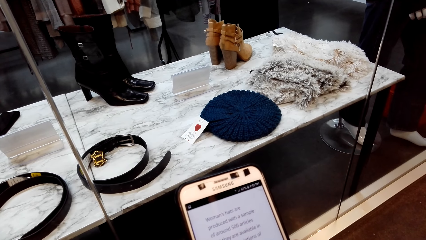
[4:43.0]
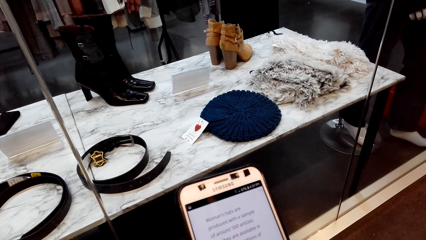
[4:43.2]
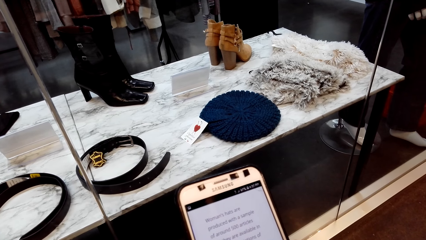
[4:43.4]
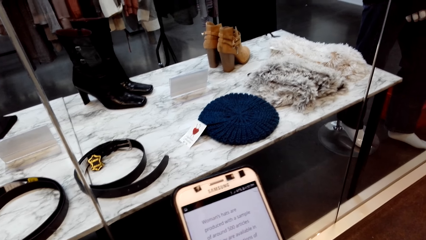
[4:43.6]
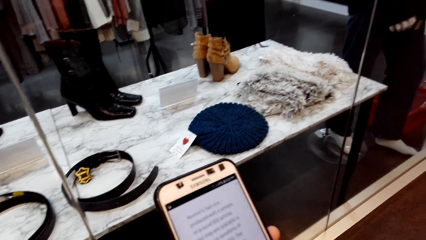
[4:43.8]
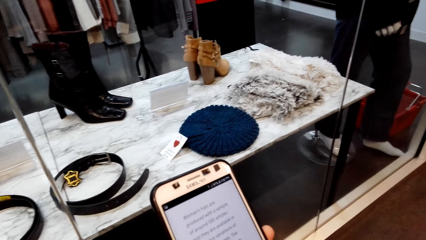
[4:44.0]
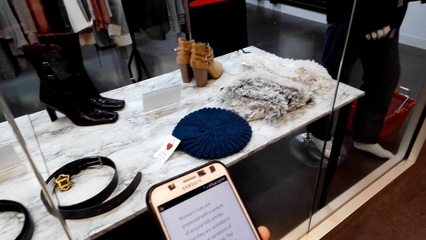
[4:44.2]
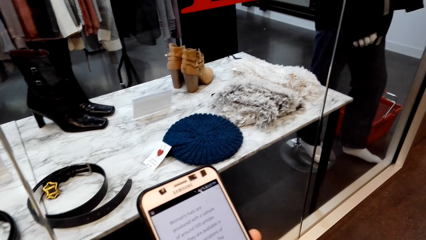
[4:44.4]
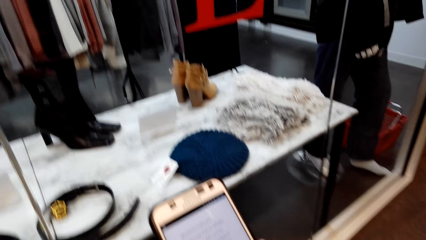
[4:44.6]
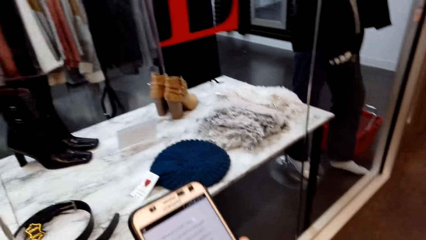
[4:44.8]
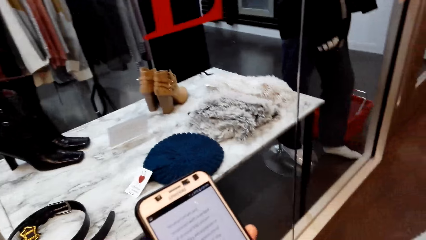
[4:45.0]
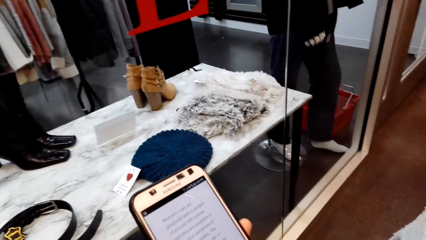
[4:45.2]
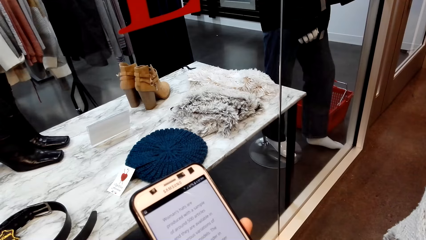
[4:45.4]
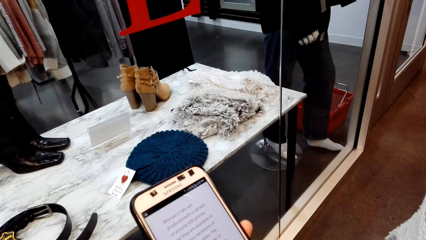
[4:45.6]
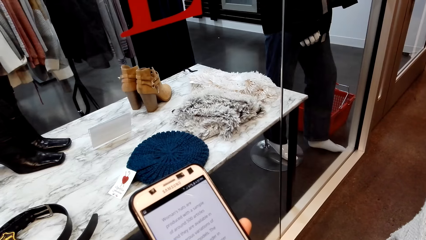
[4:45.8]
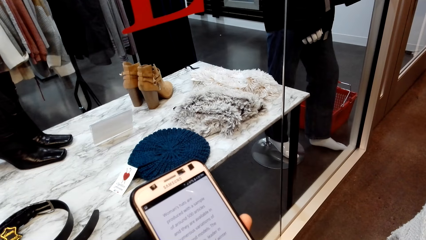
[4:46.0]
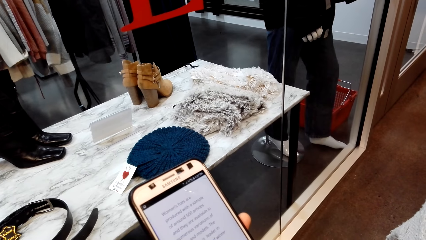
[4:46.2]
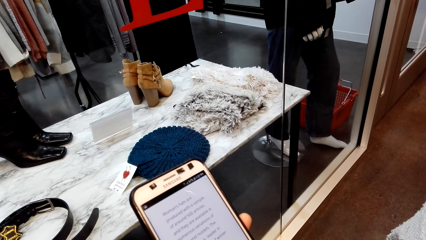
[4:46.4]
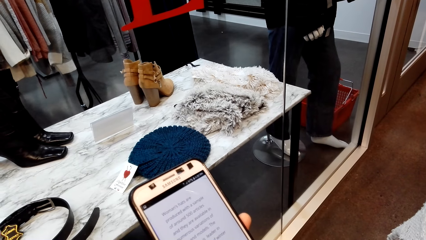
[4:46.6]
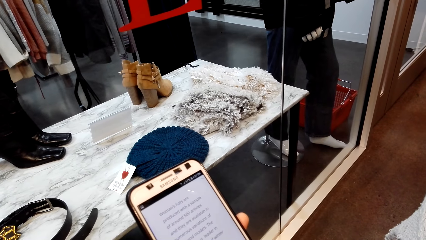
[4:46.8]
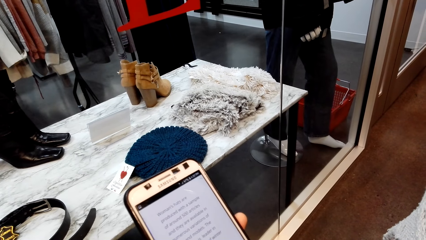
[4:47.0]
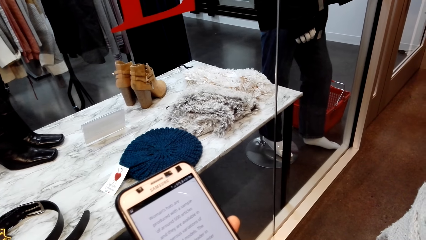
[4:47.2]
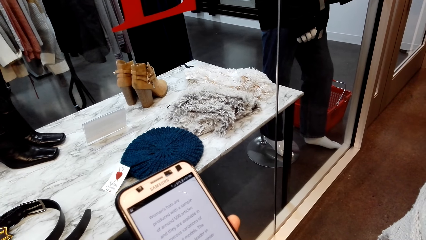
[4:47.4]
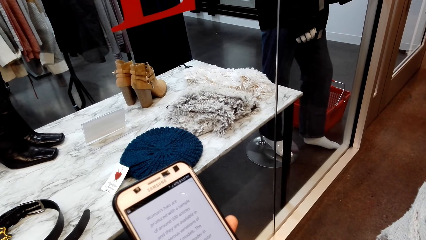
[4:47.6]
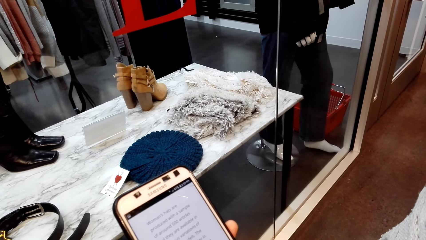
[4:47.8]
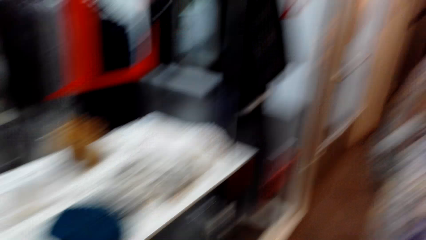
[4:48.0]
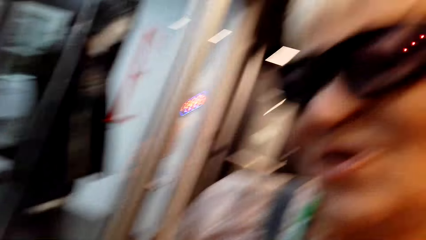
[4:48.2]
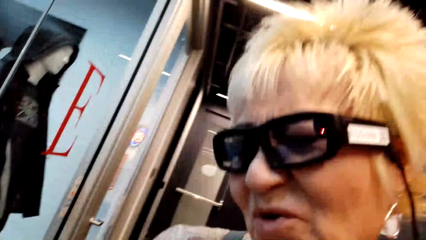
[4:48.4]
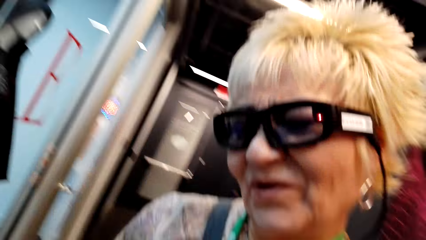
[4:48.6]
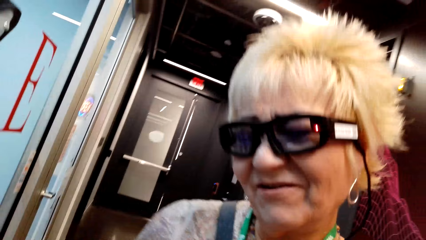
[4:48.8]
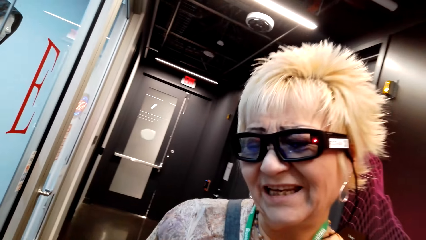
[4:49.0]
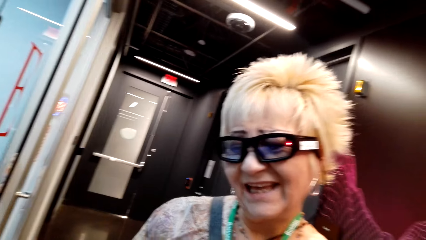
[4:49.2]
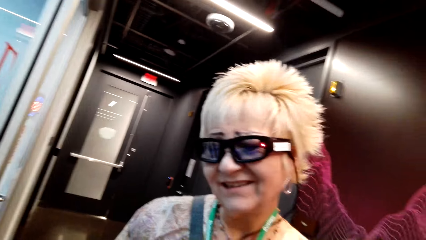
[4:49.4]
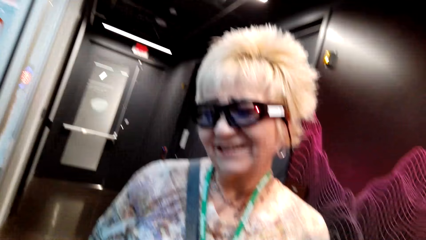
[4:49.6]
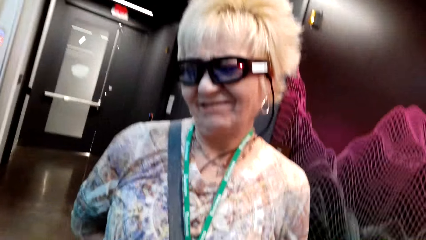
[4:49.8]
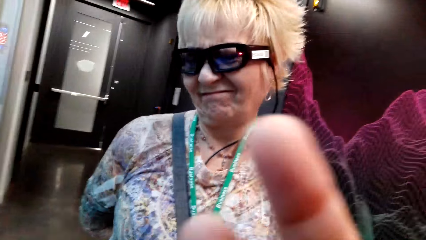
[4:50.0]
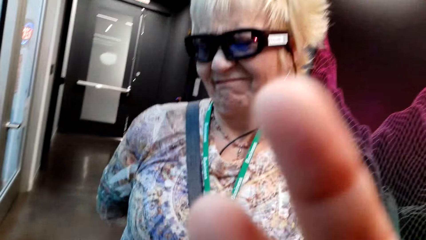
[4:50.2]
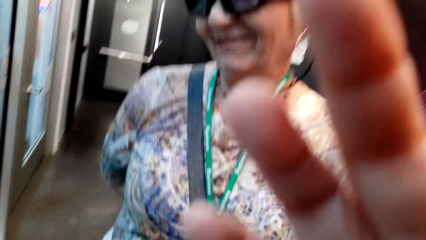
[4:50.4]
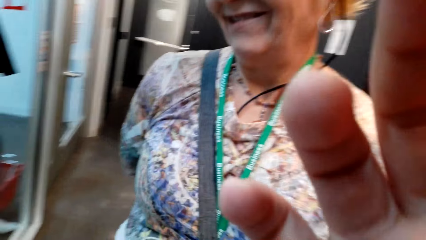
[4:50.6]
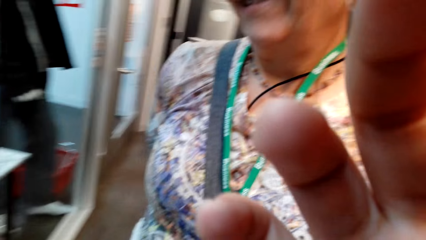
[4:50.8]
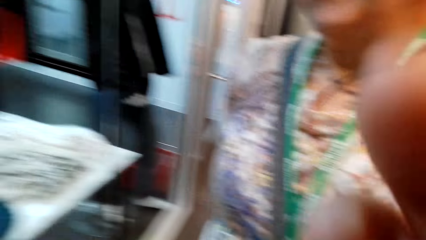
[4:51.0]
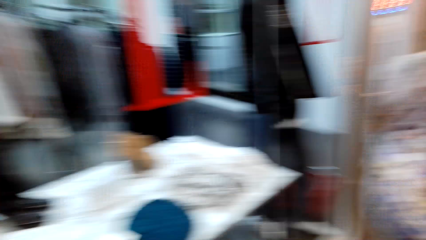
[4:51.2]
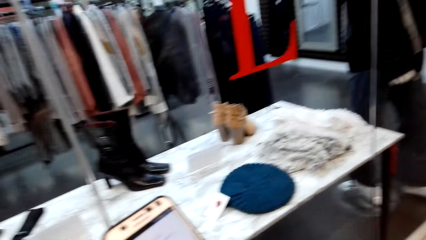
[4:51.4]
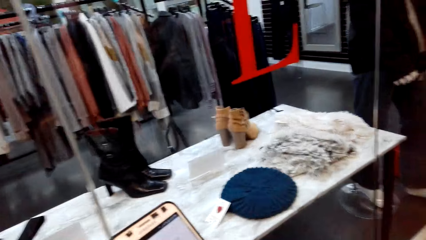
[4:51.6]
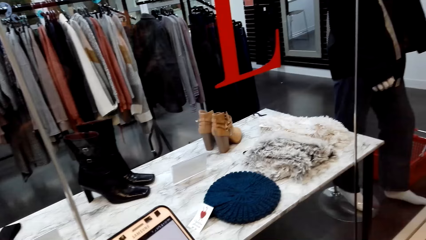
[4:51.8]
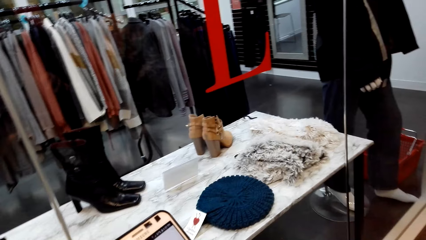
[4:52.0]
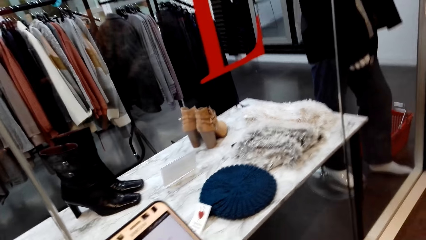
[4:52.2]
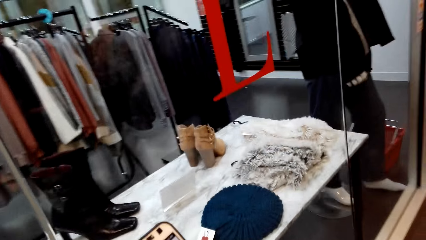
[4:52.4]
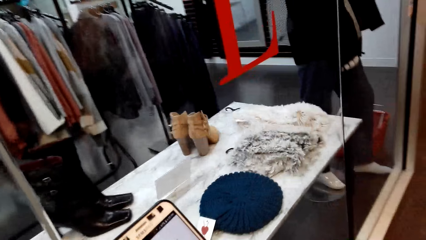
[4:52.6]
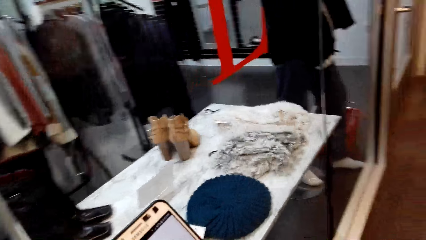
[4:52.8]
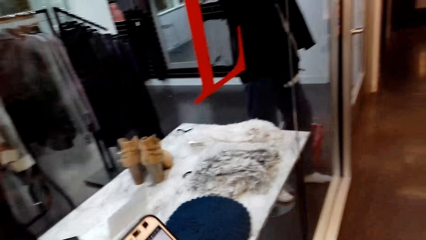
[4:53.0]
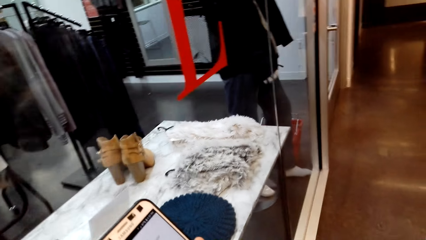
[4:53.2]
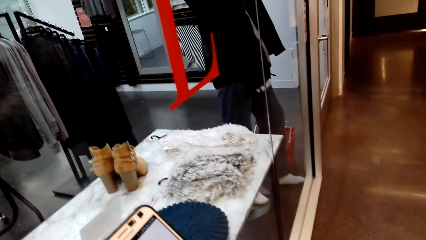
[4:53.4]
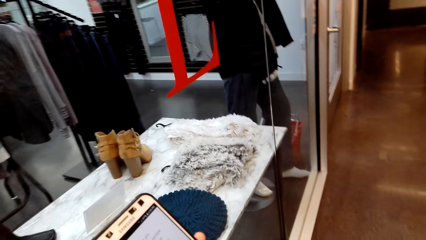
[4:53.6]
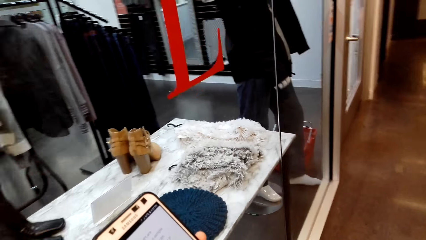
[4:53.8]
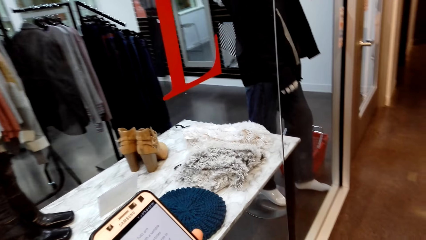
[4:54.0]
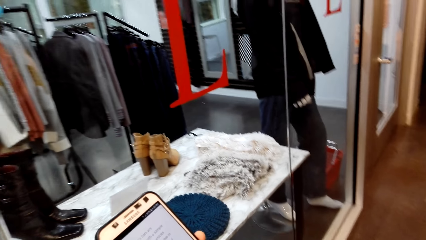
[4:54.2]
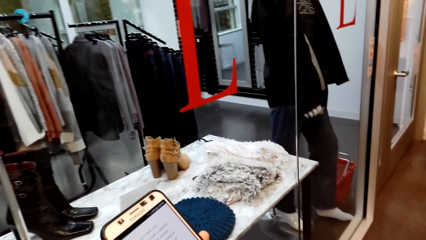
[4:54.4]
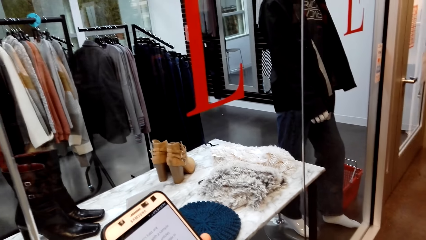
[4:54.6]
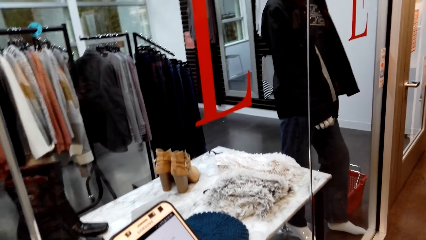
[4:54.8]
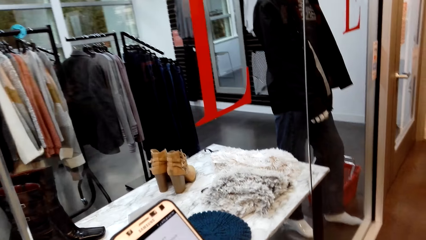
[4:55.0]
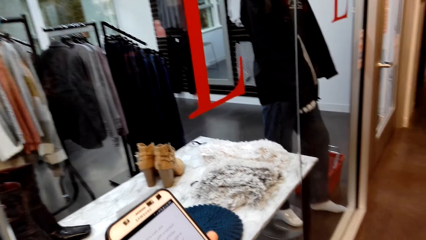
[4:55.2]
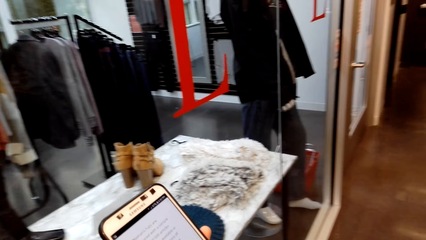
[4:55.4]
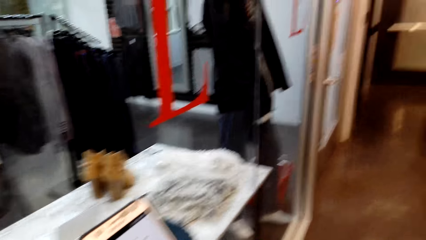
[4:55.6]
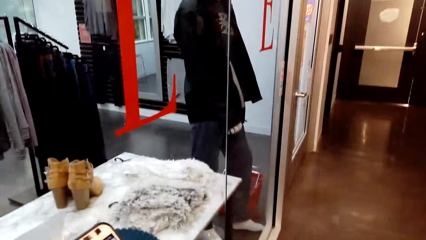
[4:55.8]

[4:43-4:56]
The camera wearer dialogues with a woman.
